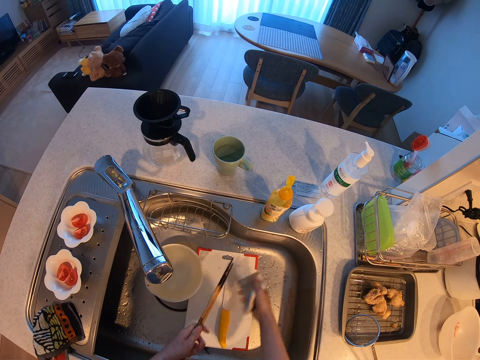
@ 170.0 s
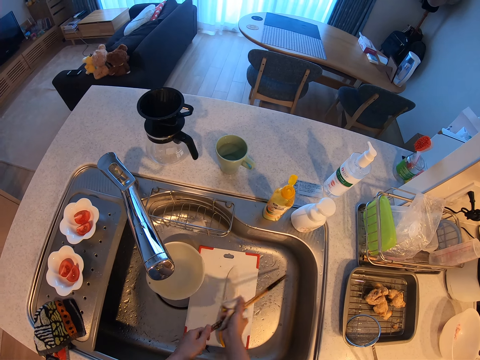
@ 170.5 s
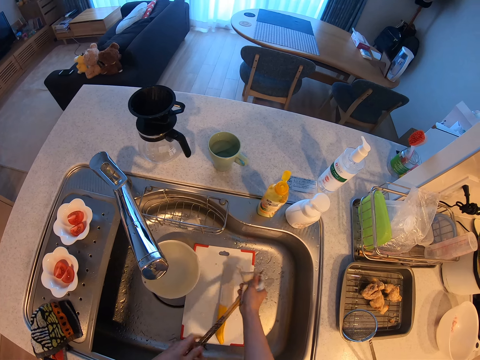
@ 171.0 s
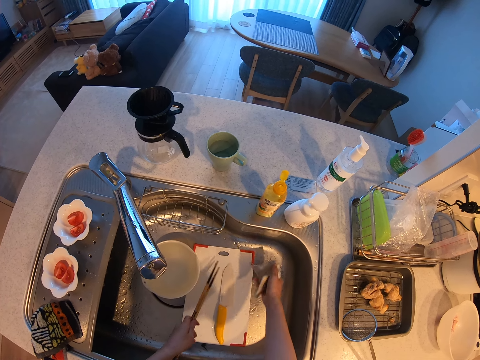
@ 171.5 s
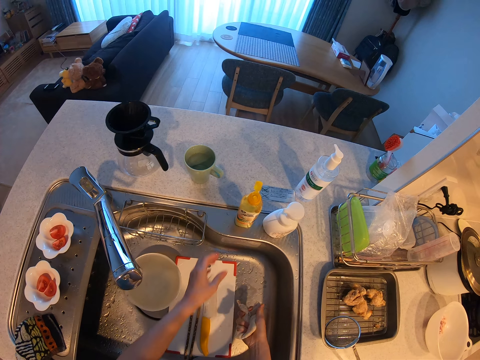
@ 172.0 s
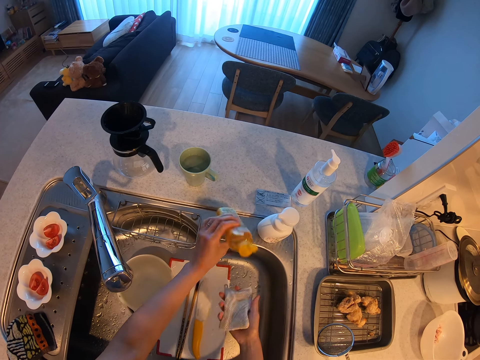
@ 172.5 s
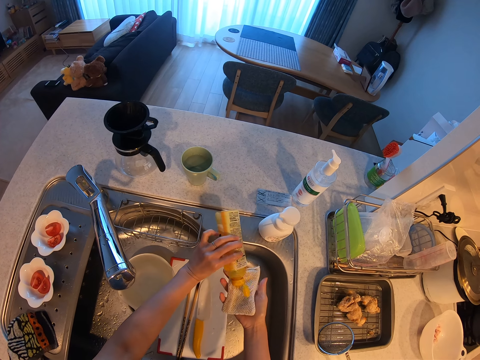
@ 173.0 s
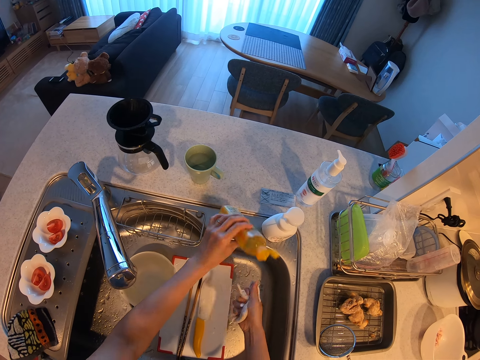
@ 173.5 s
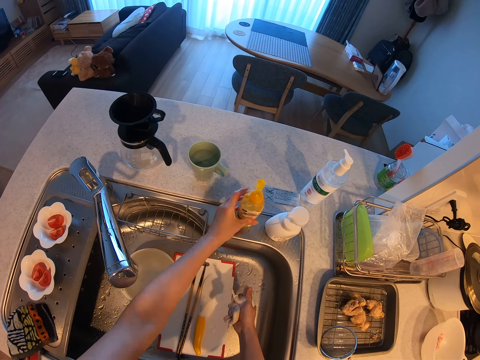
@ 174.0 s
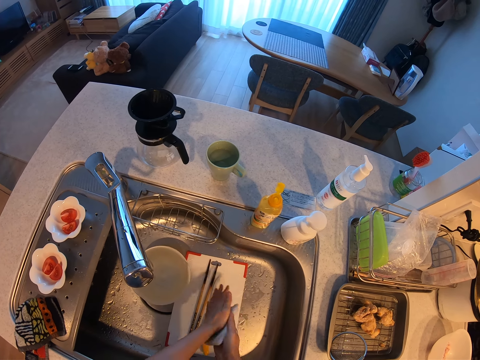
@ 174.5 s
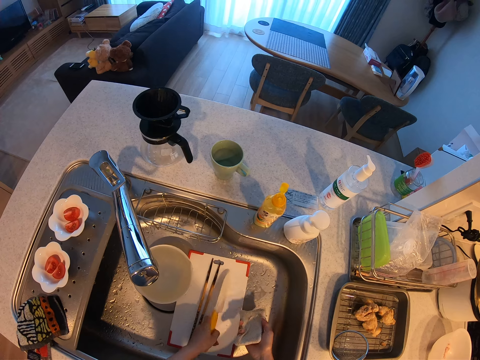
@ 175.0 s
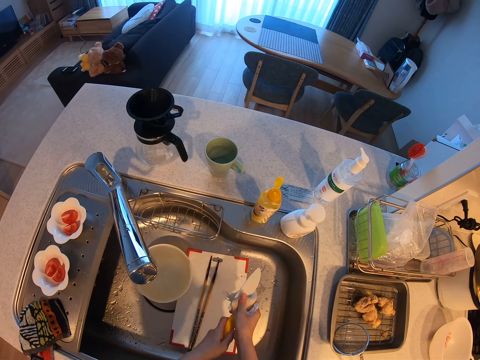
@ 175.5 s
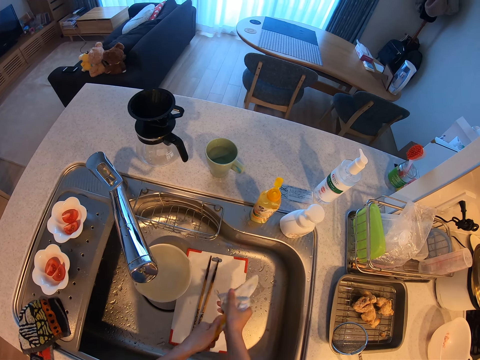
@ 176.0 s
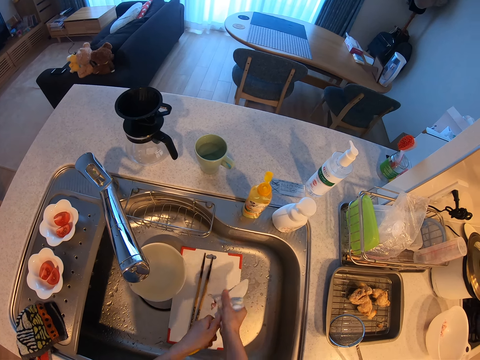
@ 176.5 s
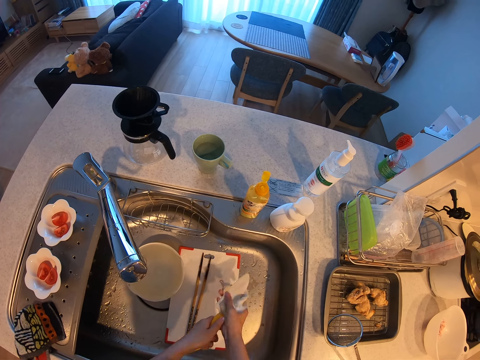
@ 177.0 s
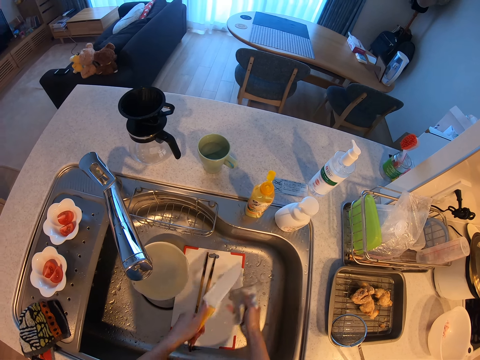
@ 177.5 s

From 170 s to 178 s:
The camera wearer drops the chopsticks. They pick up the liquid soap. They put the liquid soap in a dish cloth. They pick up a knife. They wash the knife, chopsticks and cutting board.

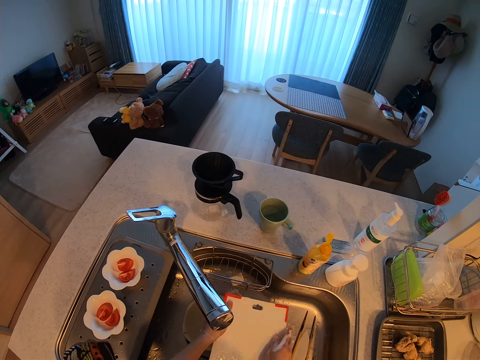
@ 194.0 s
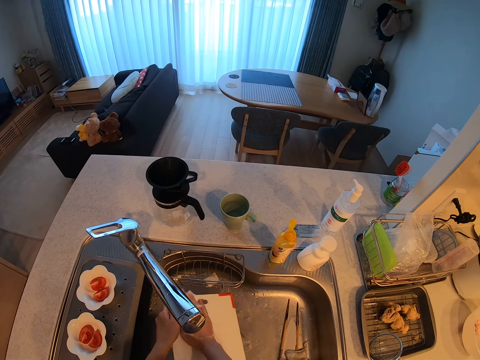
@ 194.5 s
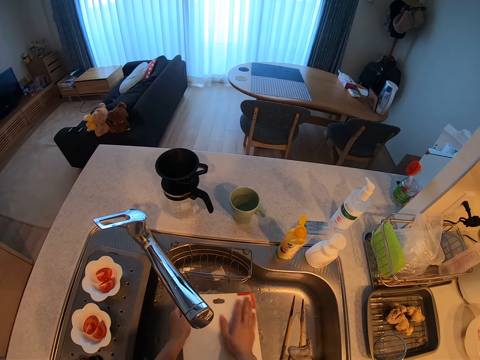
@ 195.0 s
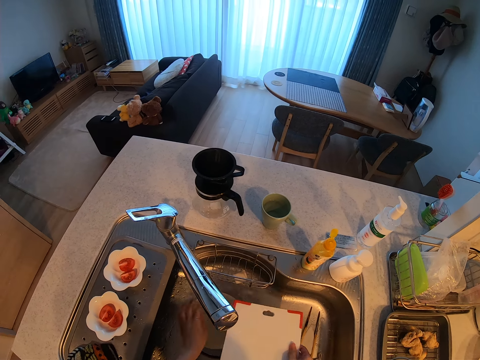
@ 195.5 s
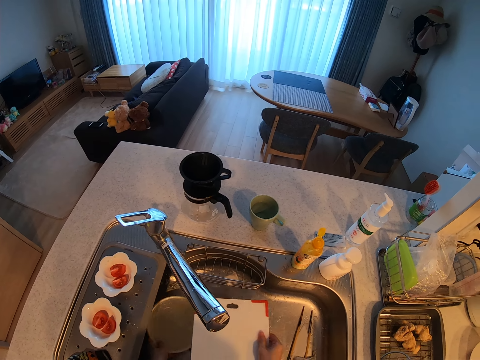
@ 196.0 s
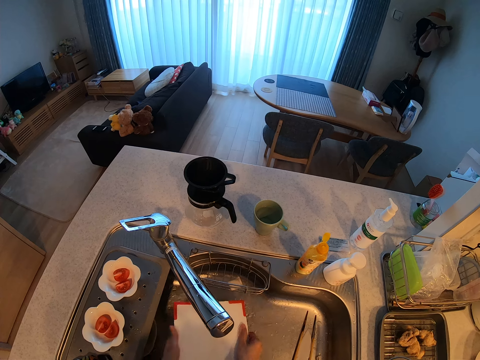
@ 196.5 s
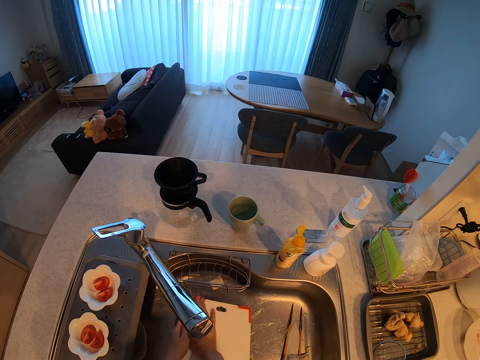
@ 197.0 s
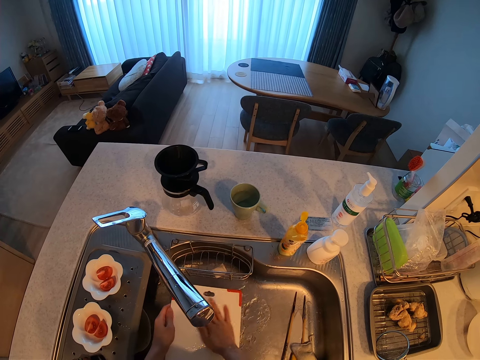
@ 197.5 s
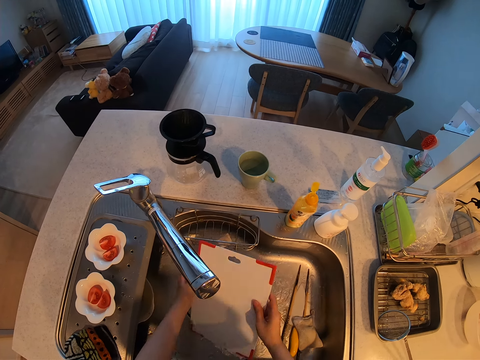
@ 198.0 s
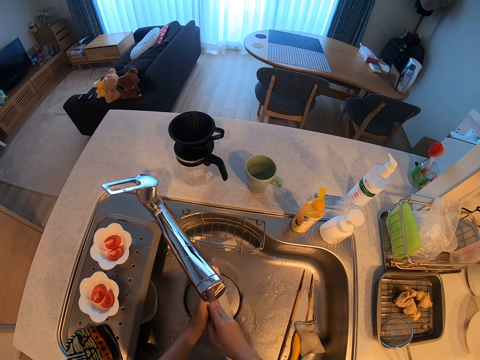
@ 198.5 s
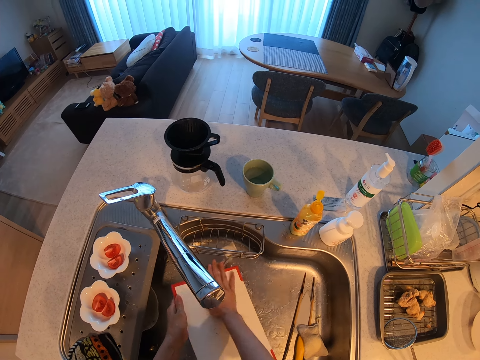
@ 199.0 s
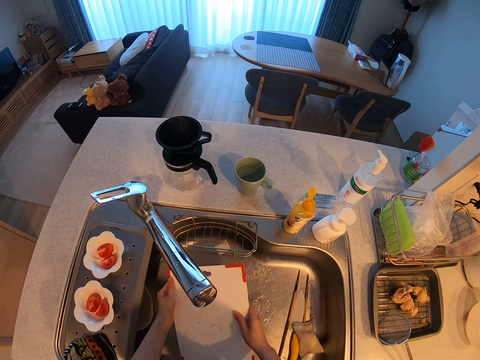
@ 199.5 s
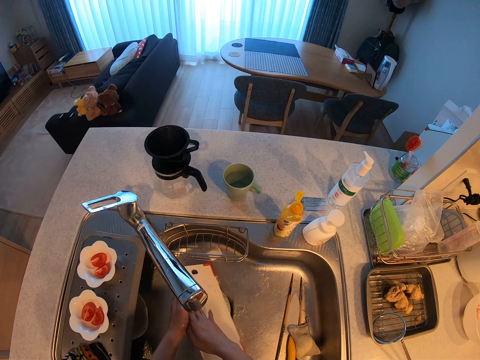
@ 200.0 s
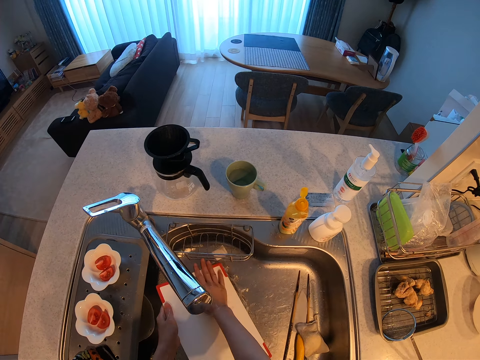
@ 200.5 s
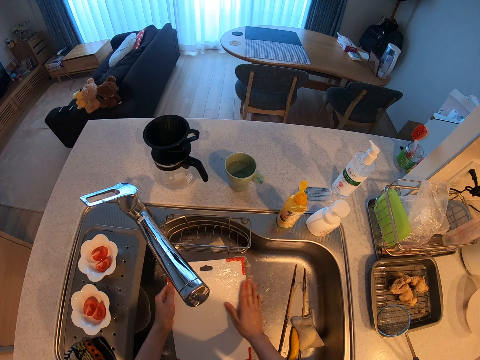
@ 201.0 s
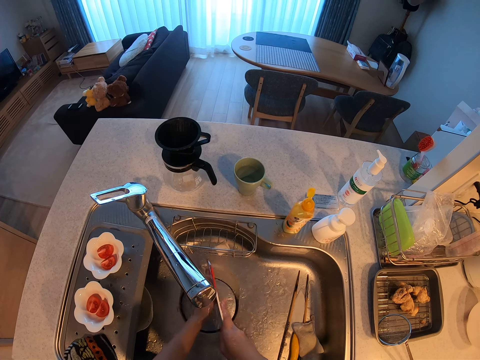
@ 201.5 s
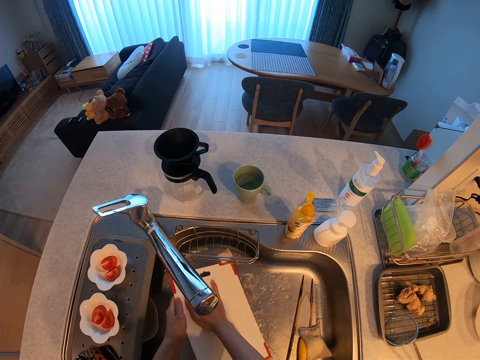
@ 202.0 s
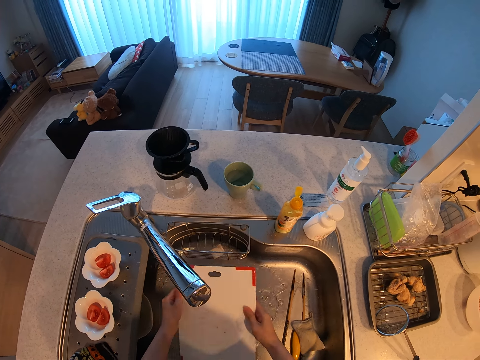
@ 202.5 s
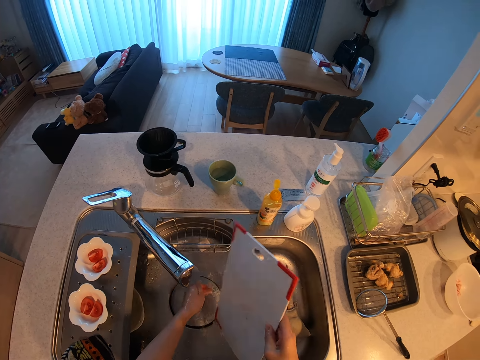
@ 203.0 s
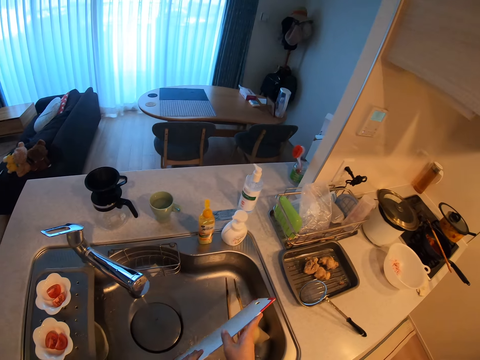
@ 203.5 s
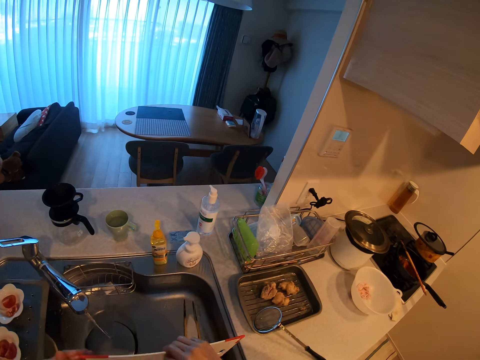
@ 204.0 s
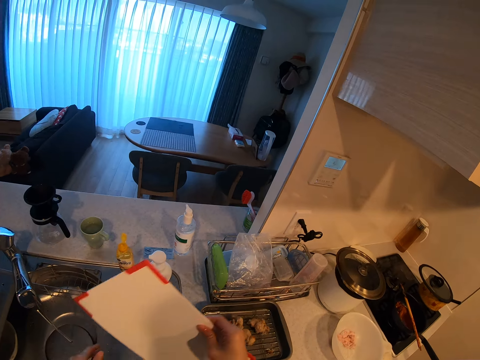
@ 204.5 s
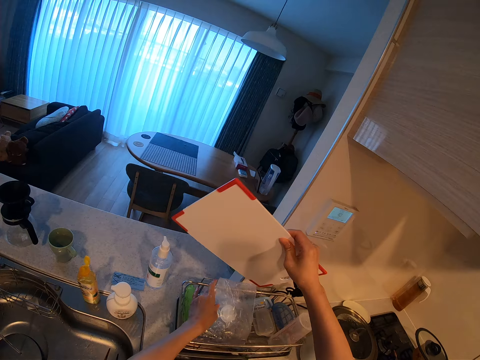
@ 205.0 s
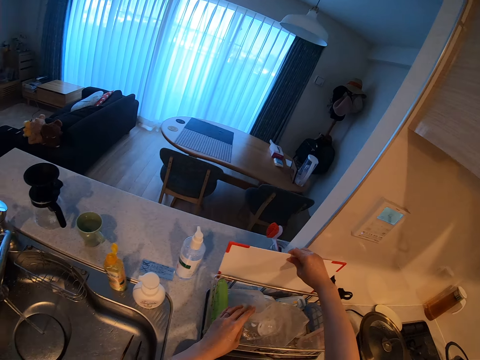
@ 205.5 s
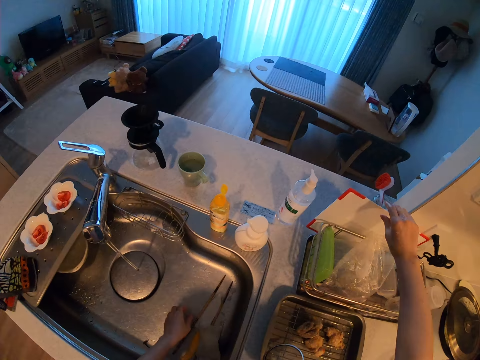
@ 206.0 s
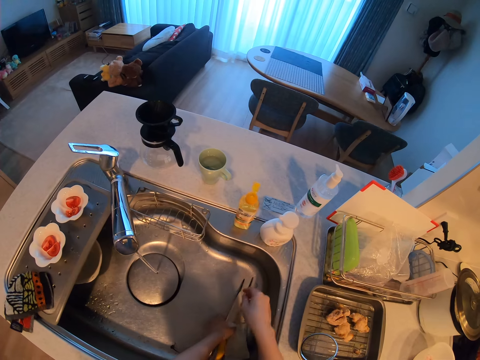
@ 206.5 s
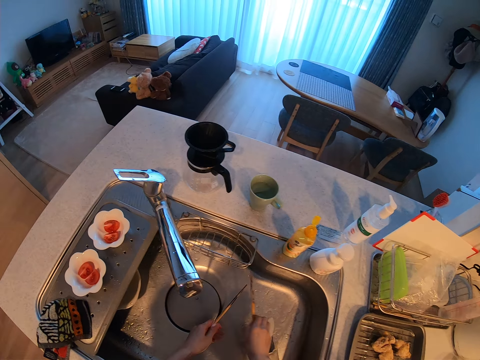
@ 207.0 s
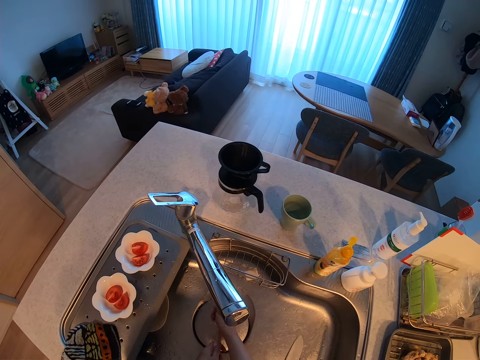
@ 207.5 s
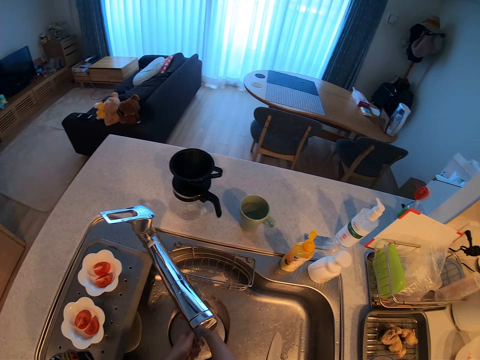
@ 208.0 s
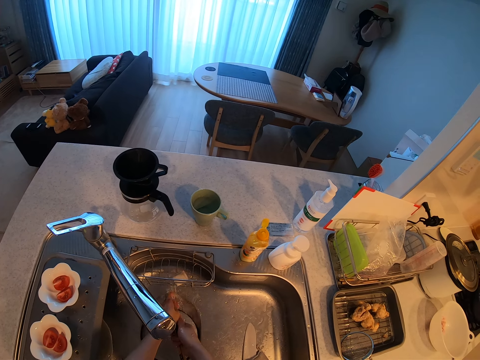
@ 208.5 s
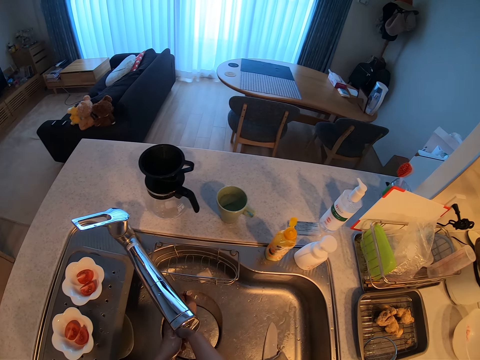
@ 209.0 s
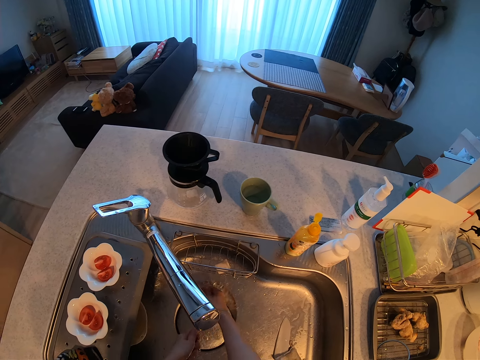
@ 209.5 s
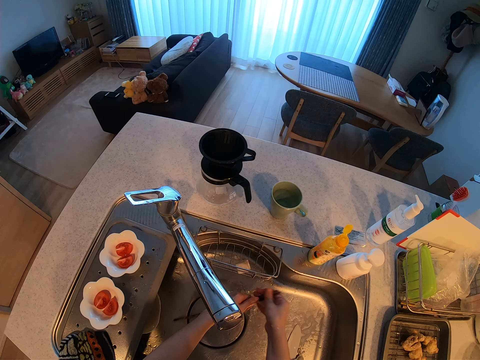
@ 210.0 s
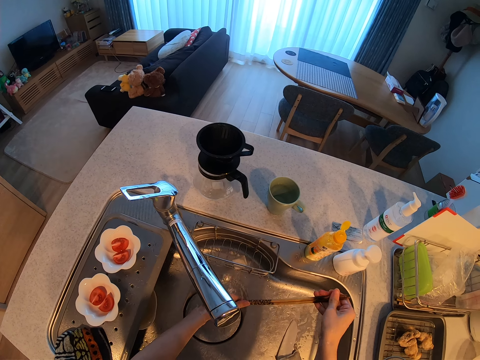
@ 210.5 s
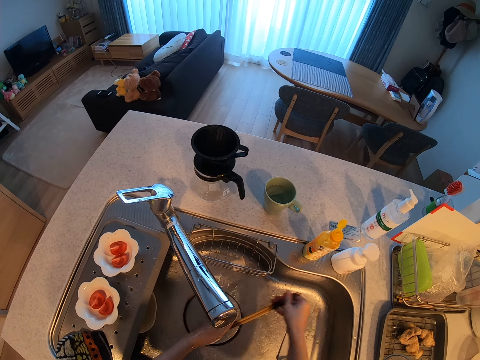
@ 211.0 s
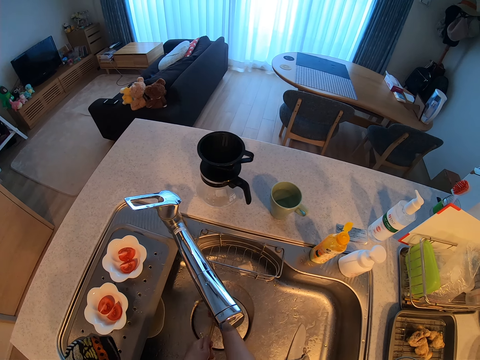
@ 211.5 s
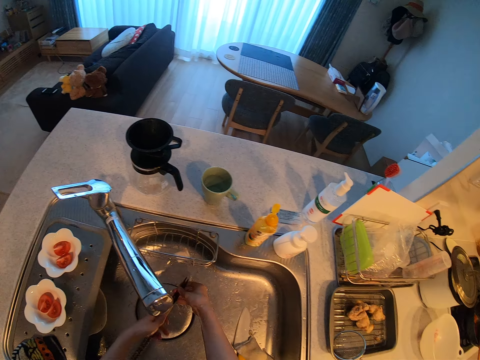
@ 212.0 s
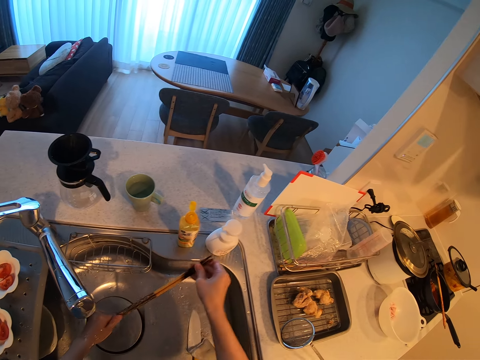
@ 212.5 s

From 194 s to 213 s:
The camera wearer rinses the cutting board from the sink. They move a bowl aside. They put the cutting board behind the plate rack. They pick up the chopsticks. They rinse the chopsticks from the tap.
